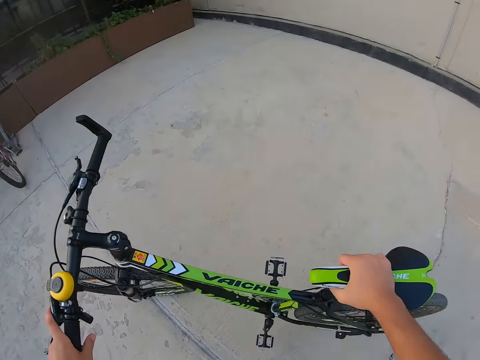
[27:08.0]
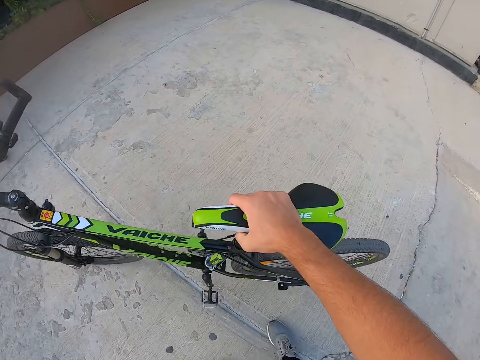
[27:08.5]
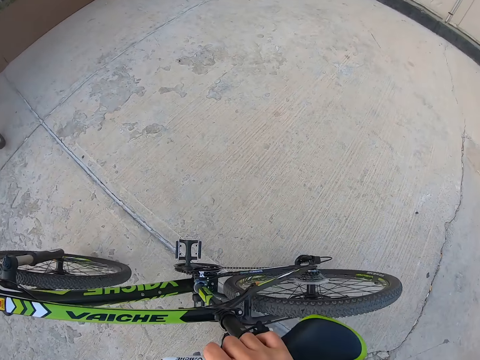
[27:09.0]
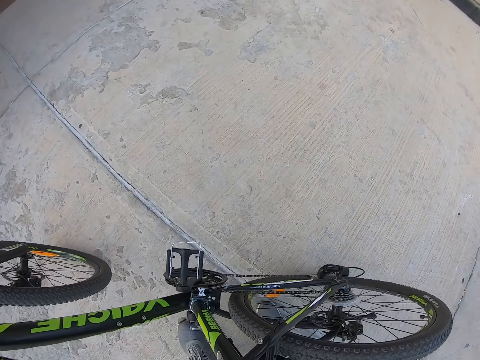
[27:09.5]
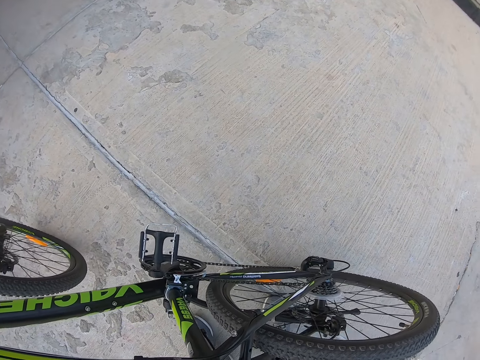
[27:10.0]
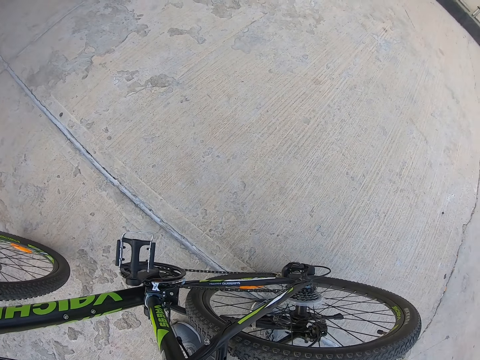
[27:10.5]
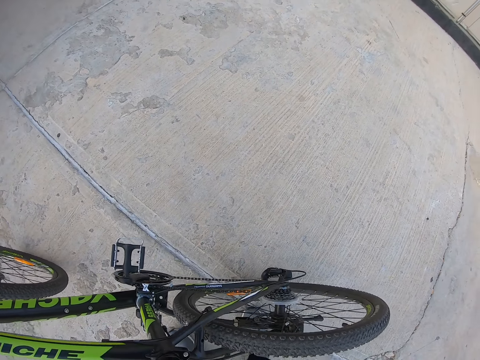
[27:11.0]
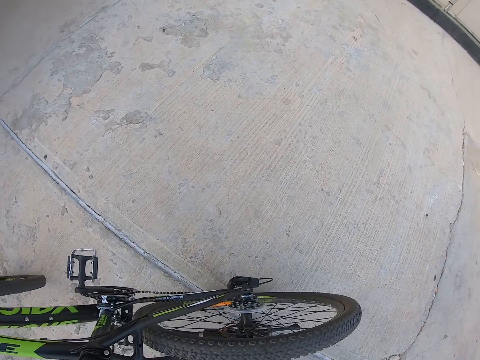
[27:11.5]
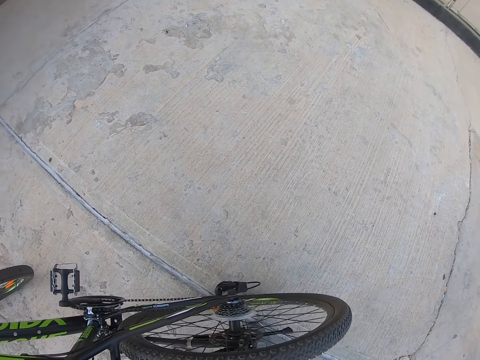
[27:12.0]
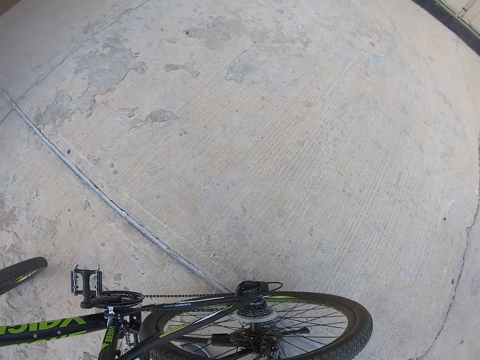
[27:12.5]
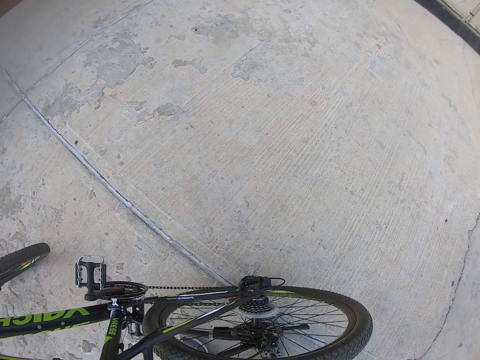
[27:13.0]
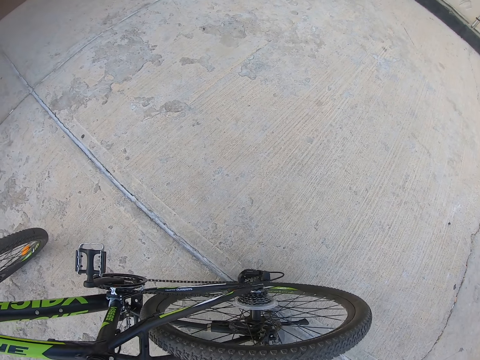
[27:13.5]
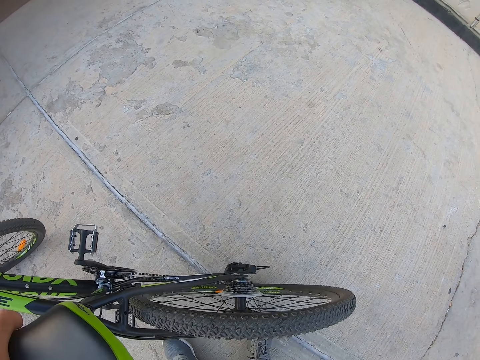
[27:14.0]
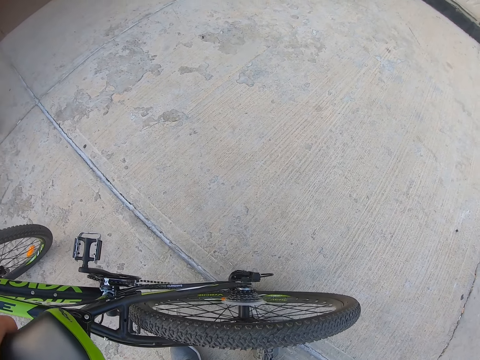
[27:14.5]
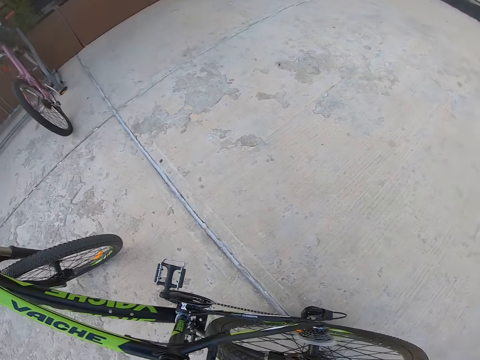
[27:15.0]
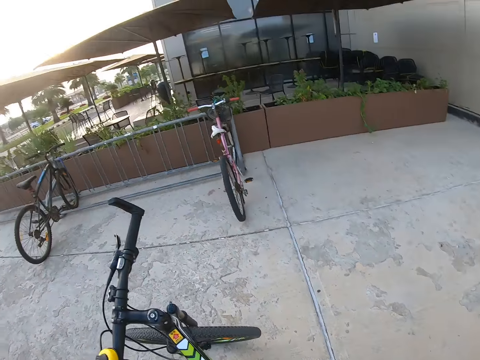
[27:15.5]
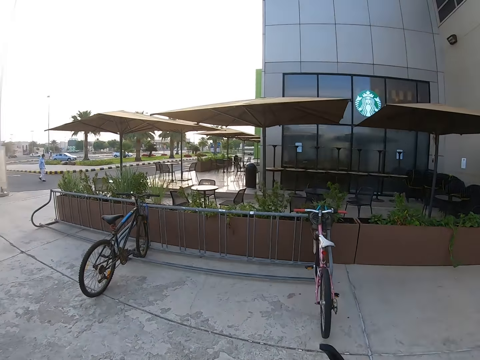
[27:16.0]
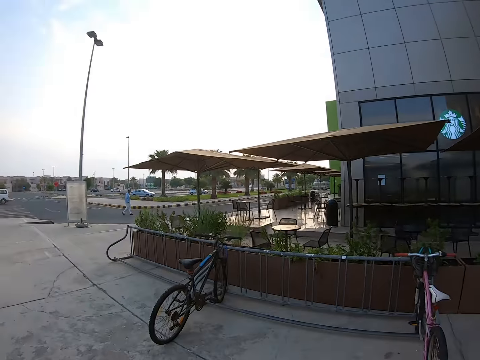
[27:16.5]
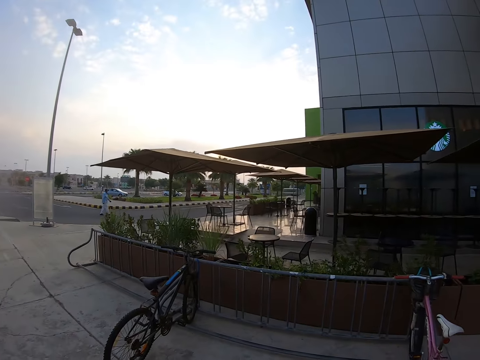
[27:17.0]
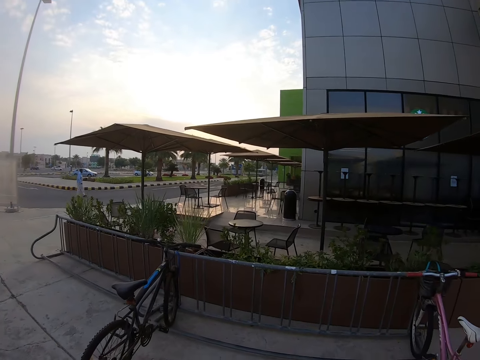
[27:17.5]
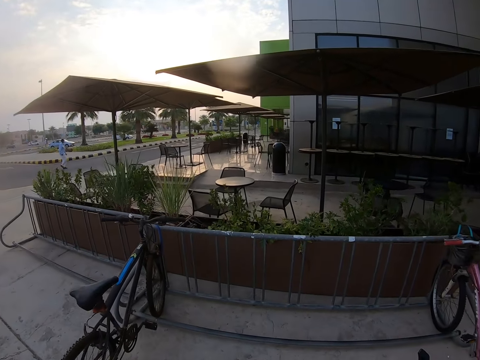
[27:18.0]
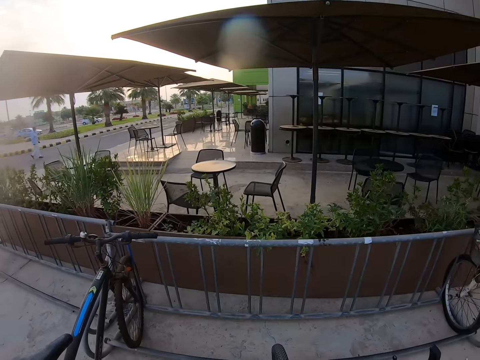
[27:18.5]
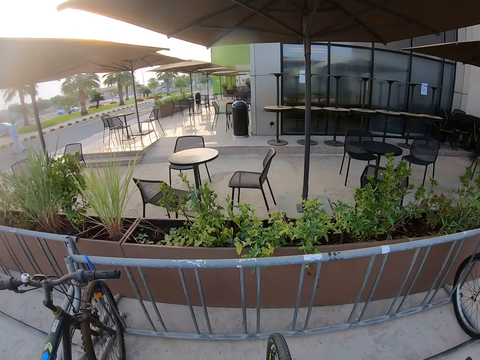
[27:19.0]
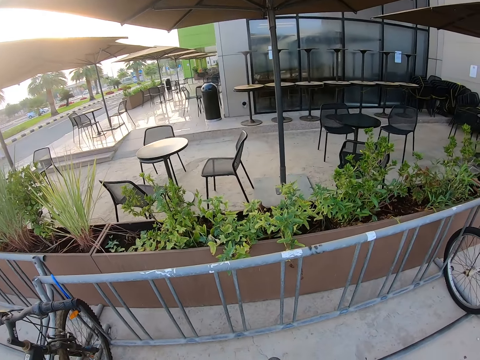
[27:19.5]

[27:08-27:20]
The camera wearer looks at the bicycle. They stop, look around, and ride the bicycle. They push the bicycle.

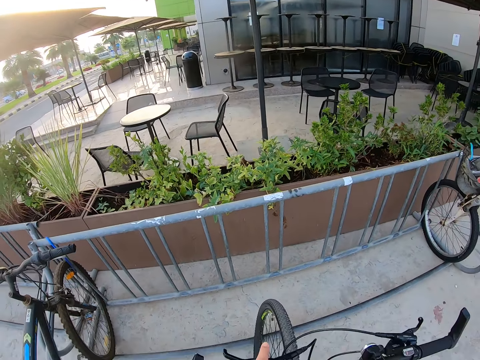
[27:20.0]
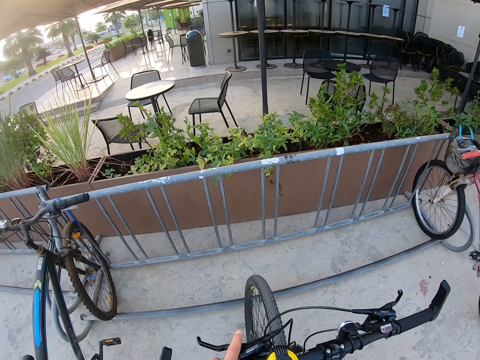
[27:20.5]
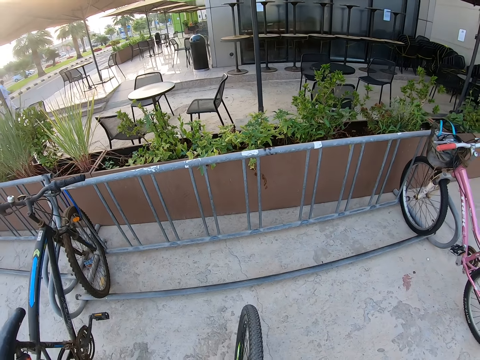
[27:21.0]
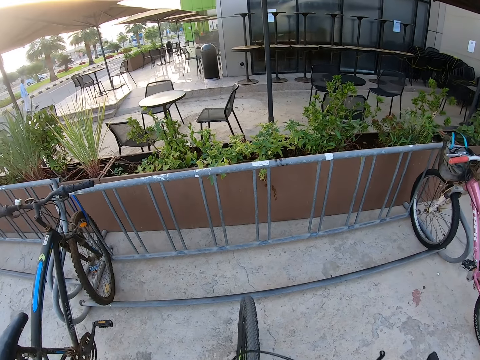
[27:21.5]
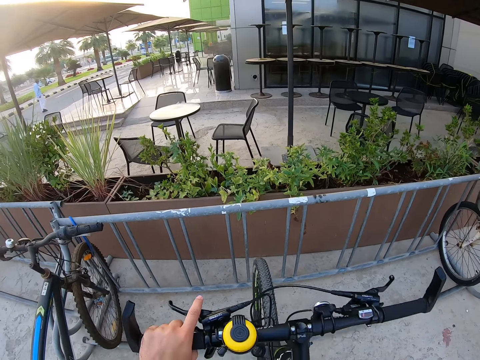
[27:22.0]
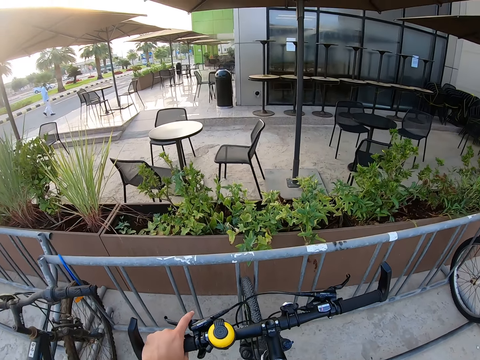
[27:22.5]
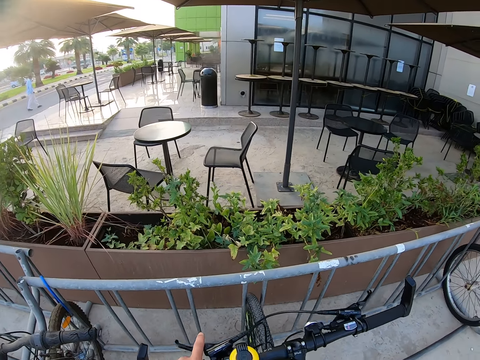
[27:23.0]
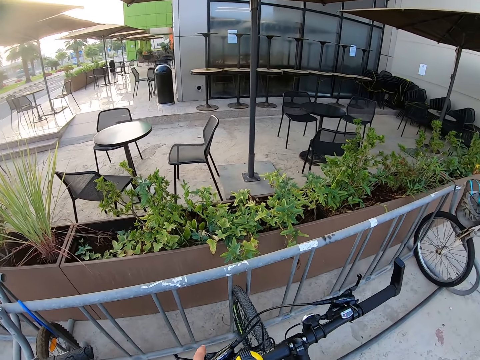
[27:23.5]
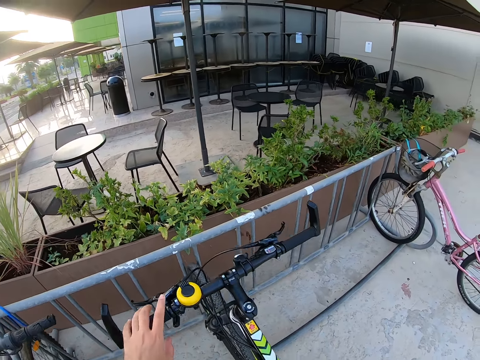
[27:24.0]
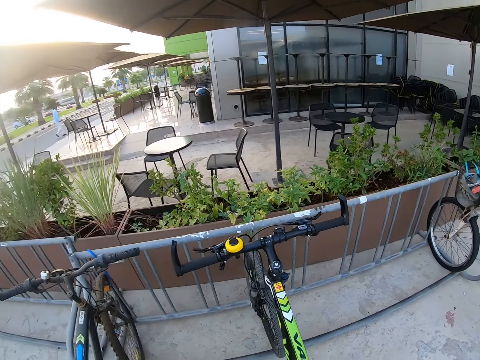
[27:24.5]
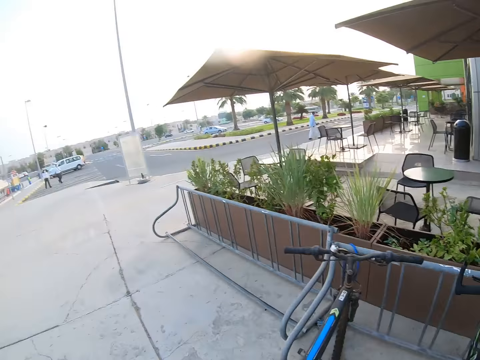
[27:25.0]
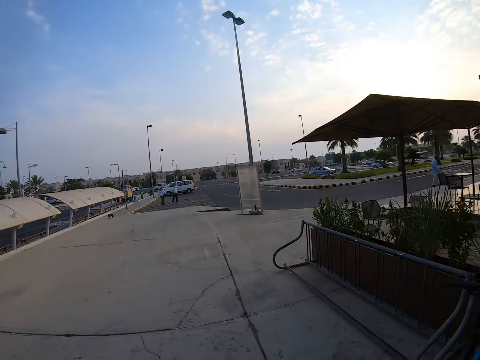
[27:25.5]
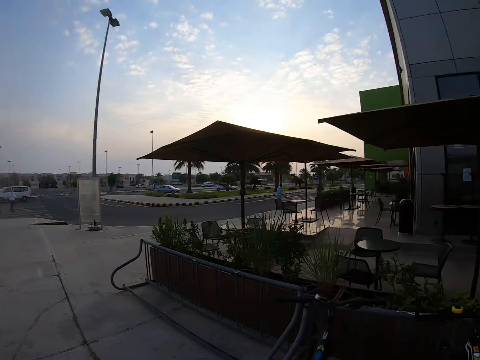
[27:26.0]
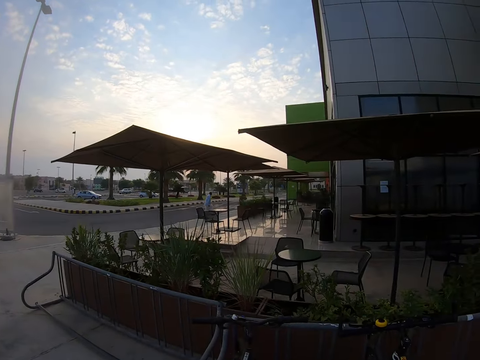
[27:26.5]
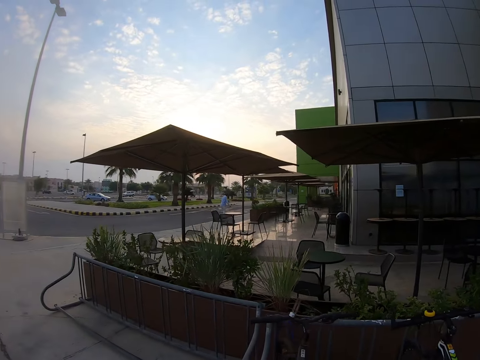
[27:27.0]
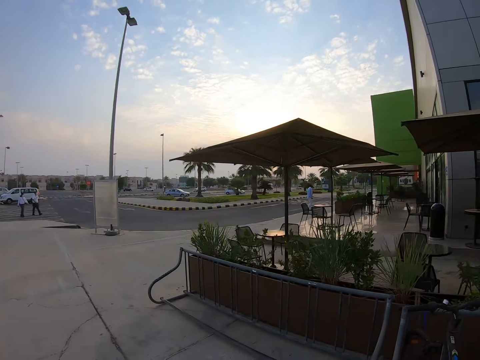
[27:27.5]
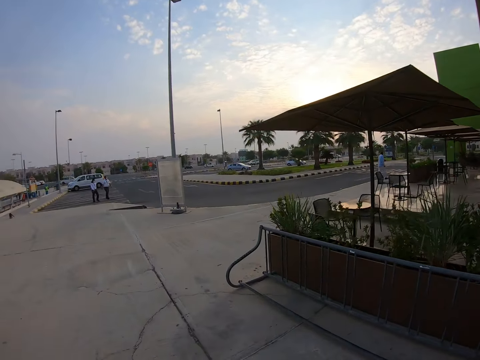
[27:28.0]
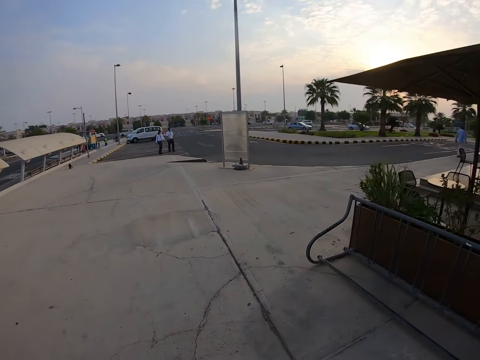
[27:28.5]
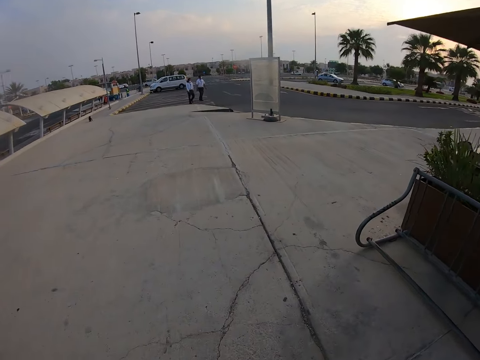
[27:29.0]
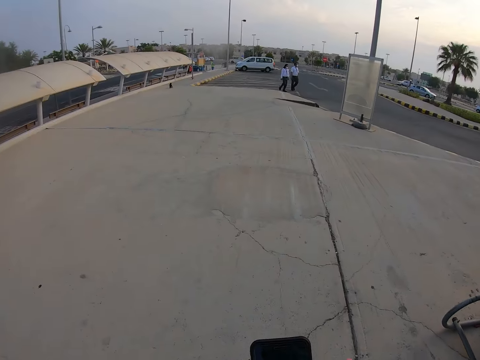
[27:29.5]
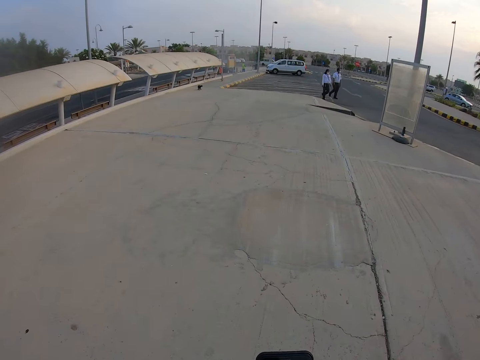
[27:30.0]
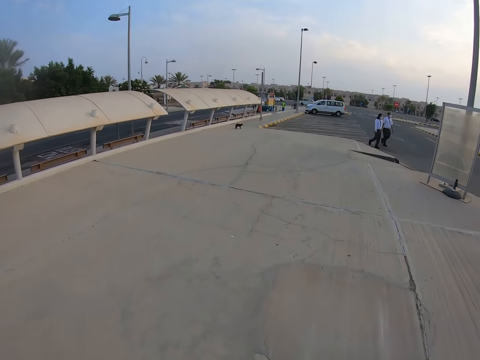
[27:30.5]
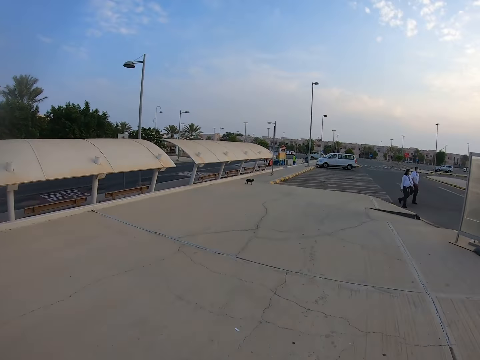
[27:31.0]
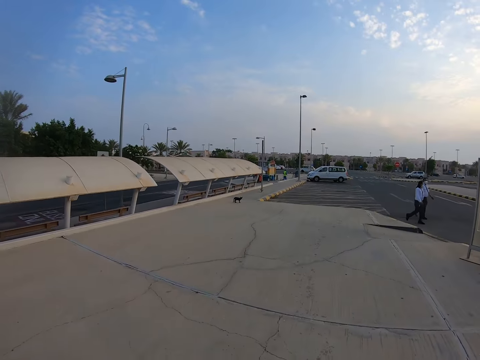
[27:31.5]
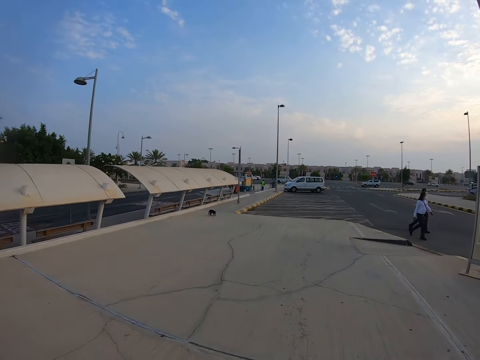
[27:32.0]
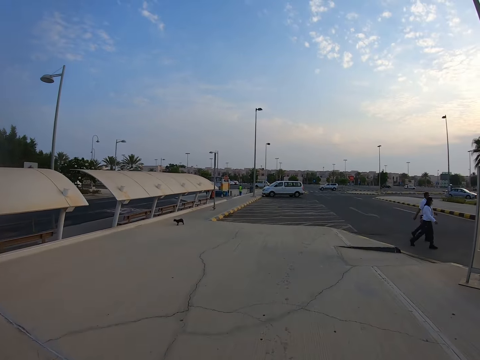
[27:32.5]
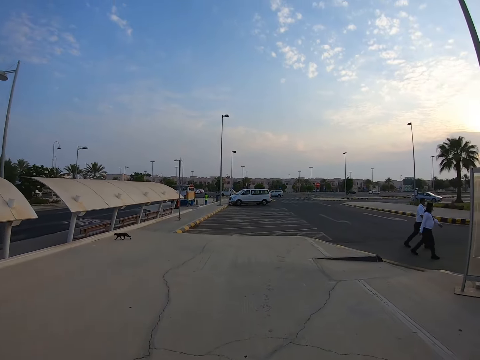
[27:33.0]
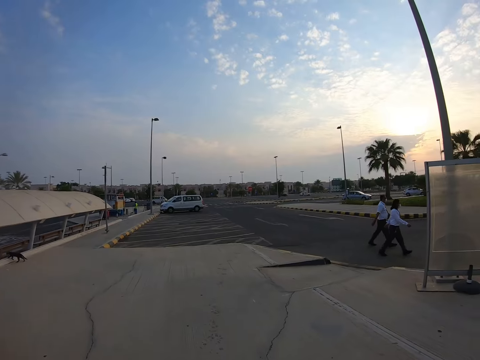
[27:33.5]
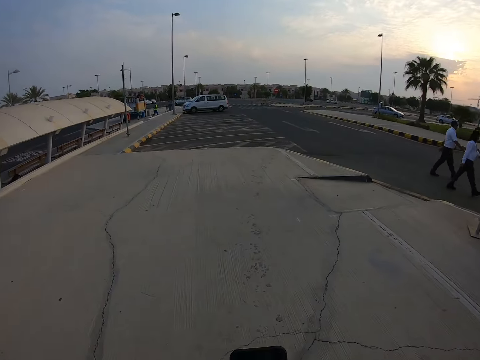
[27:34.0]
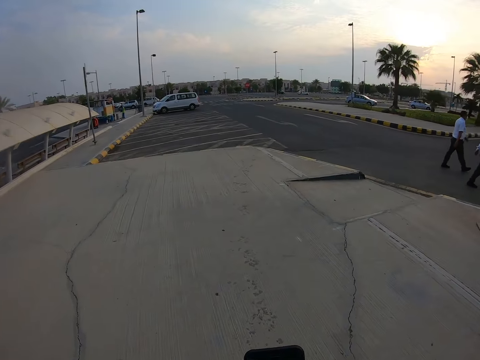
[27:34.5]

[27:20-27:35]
The camera wearer pulls the bicycle. They push the bicycle on the bicycle parking rack. They park the bicycle. They pull back the left hand. They look around, walk around, and walk away.
